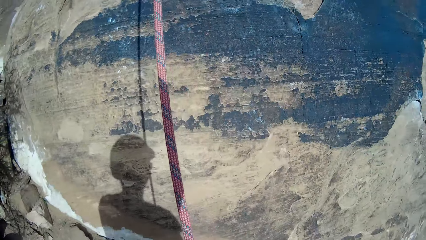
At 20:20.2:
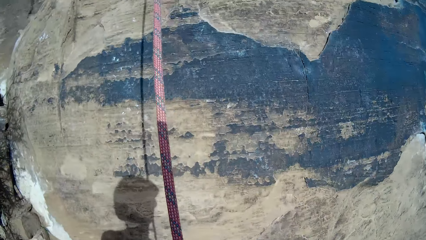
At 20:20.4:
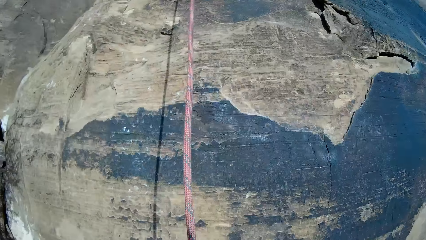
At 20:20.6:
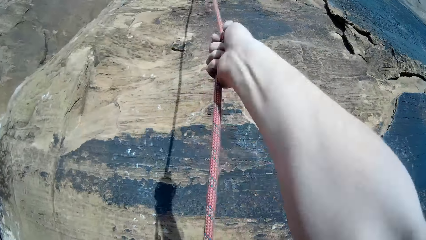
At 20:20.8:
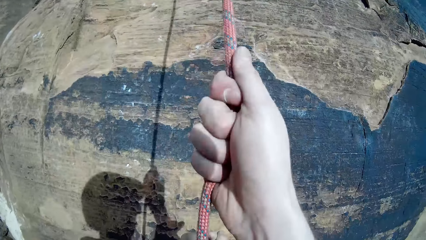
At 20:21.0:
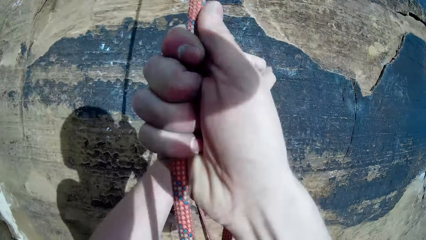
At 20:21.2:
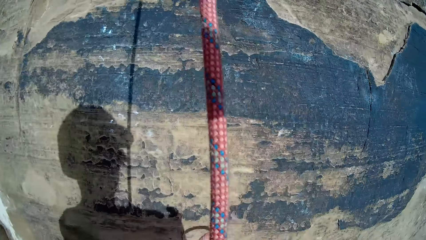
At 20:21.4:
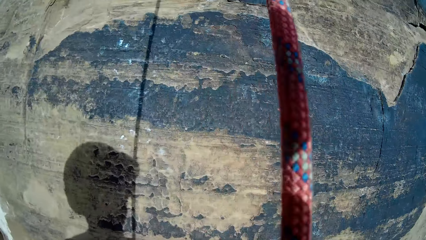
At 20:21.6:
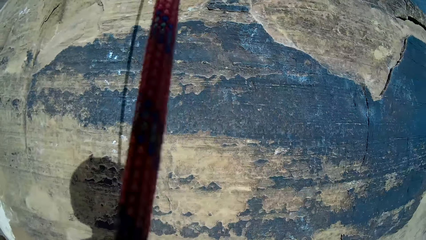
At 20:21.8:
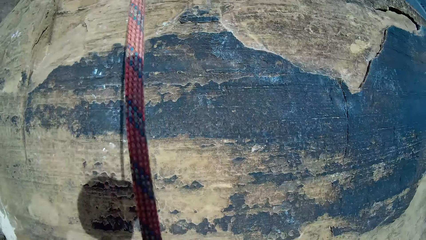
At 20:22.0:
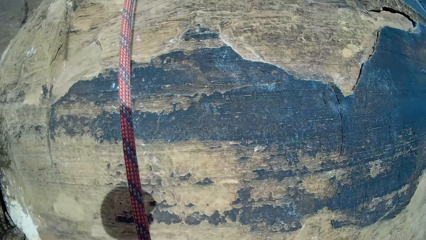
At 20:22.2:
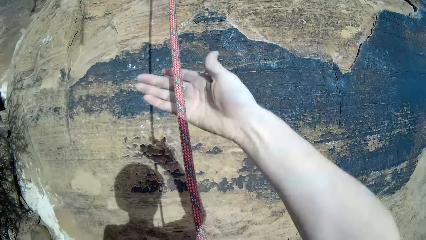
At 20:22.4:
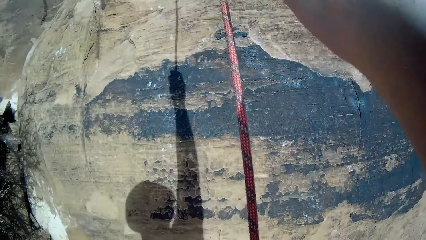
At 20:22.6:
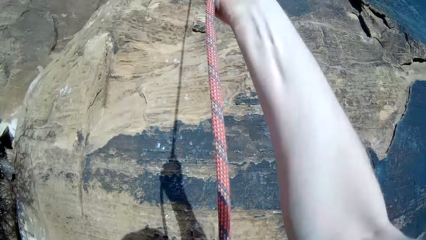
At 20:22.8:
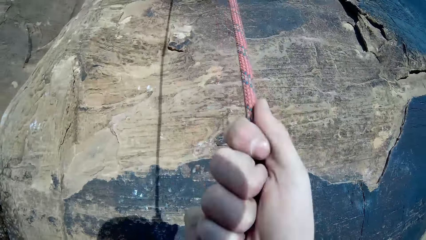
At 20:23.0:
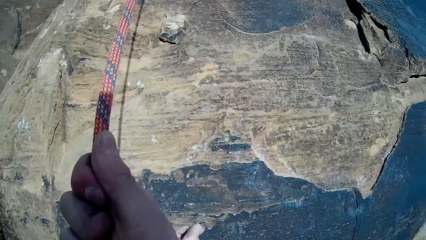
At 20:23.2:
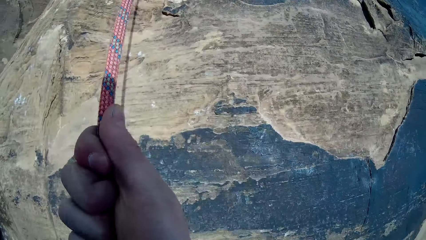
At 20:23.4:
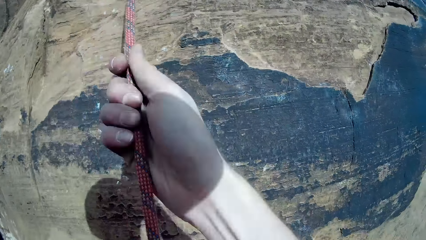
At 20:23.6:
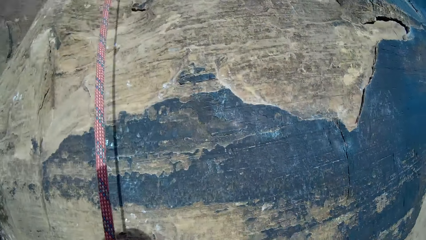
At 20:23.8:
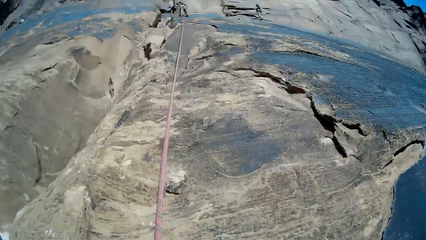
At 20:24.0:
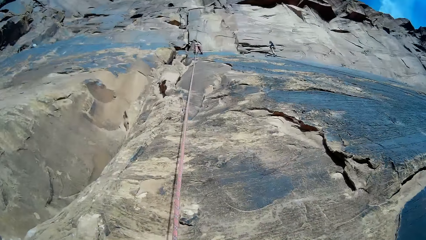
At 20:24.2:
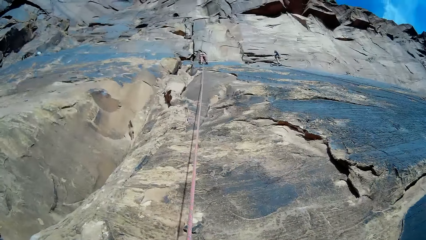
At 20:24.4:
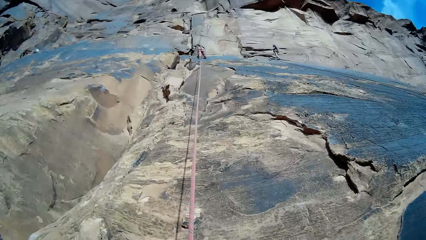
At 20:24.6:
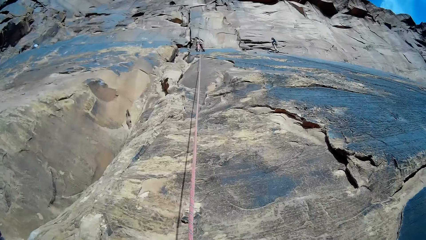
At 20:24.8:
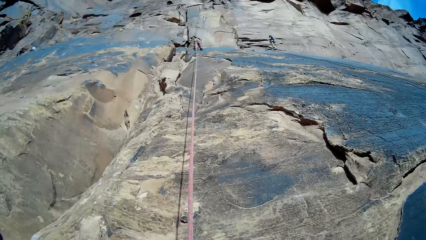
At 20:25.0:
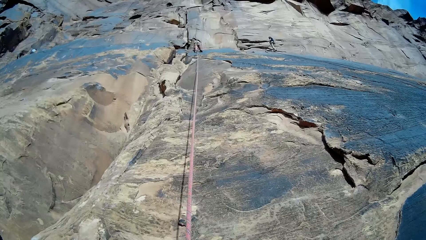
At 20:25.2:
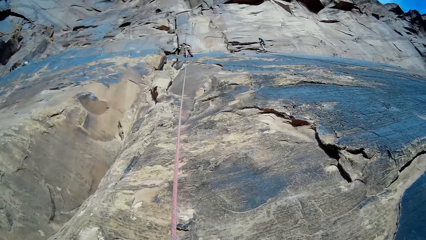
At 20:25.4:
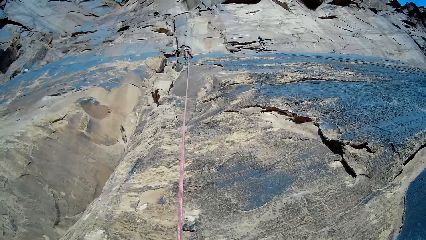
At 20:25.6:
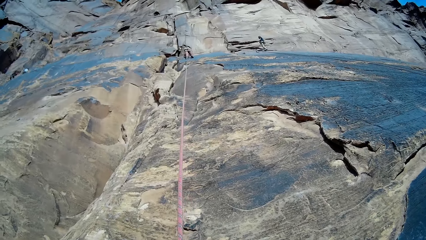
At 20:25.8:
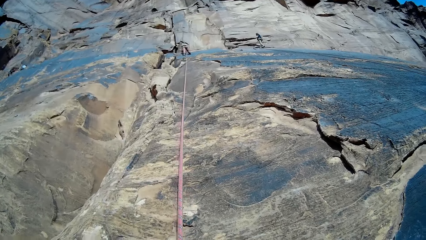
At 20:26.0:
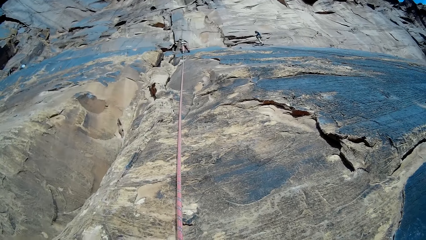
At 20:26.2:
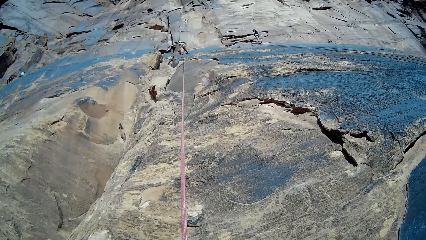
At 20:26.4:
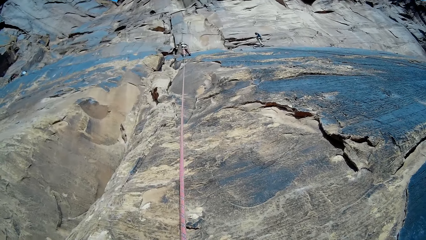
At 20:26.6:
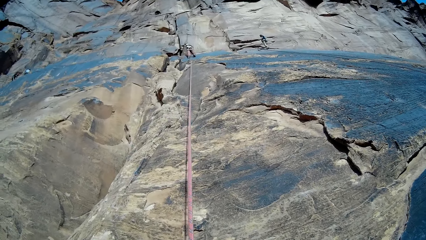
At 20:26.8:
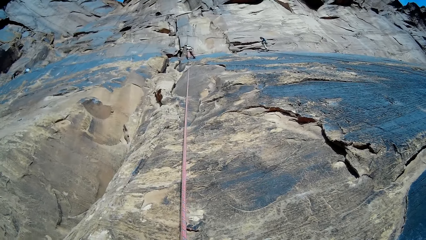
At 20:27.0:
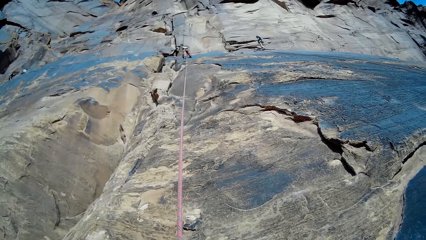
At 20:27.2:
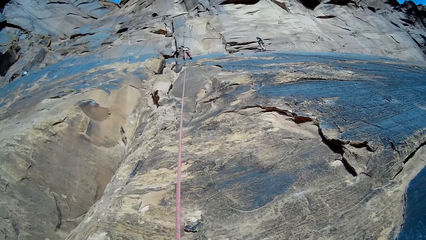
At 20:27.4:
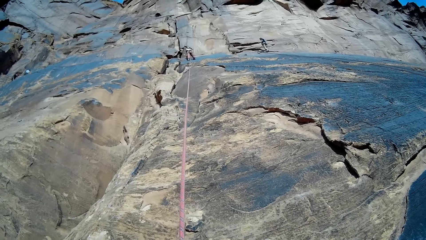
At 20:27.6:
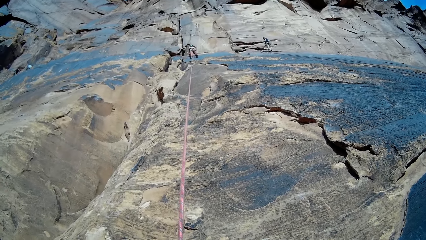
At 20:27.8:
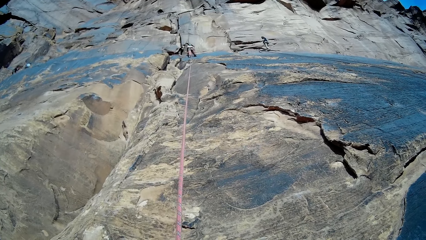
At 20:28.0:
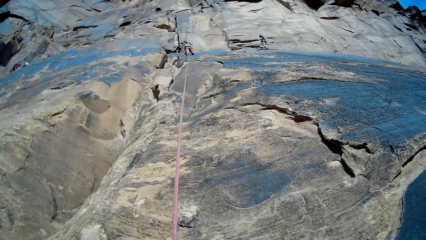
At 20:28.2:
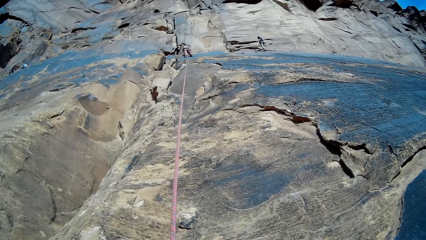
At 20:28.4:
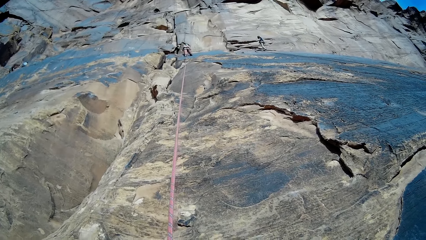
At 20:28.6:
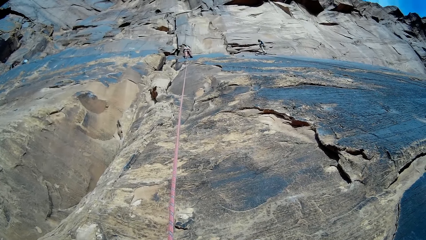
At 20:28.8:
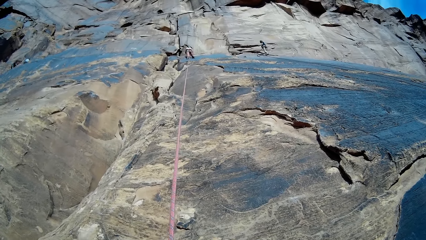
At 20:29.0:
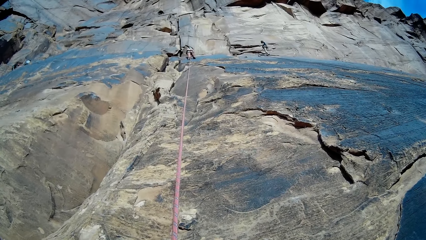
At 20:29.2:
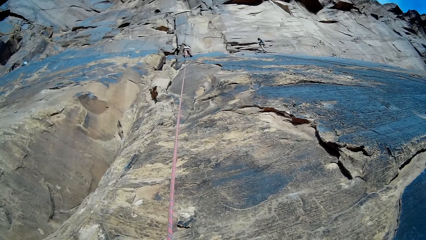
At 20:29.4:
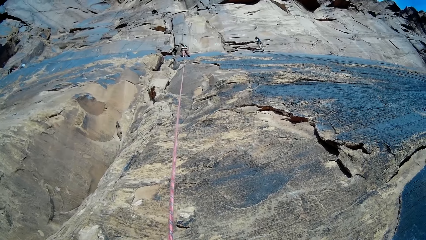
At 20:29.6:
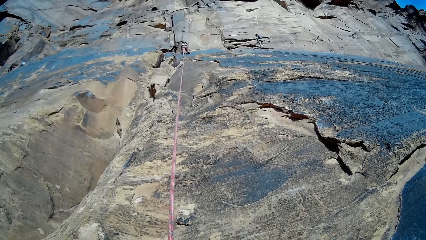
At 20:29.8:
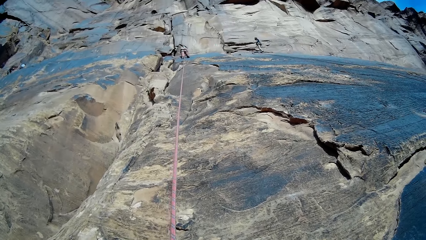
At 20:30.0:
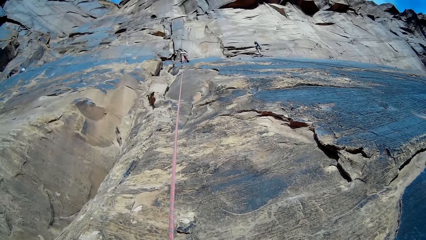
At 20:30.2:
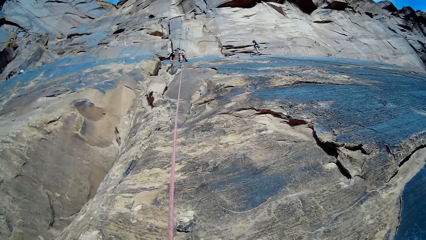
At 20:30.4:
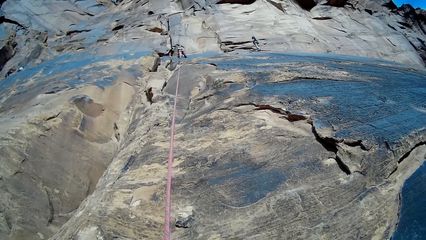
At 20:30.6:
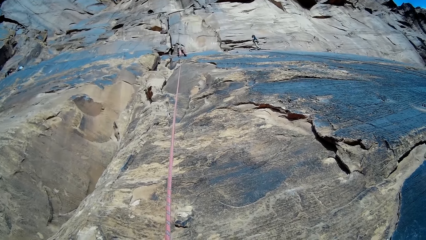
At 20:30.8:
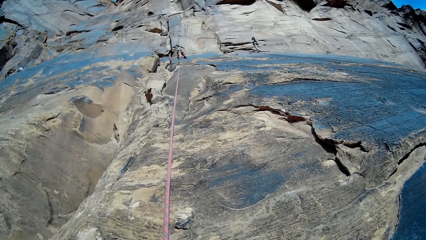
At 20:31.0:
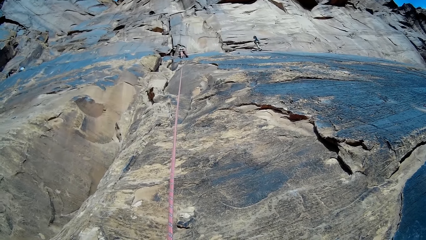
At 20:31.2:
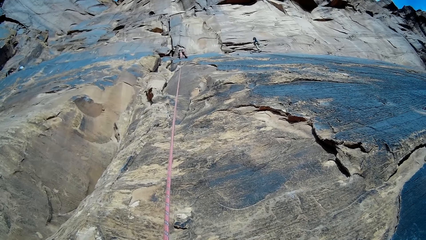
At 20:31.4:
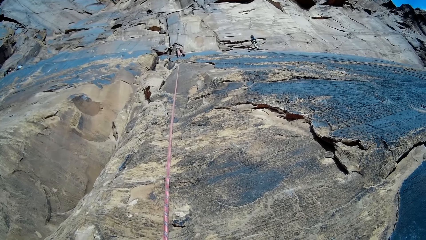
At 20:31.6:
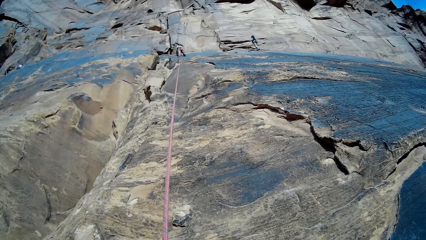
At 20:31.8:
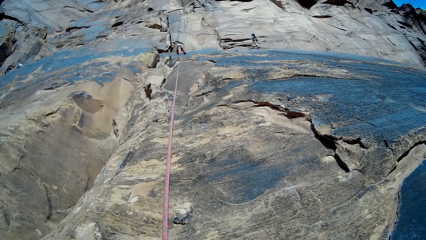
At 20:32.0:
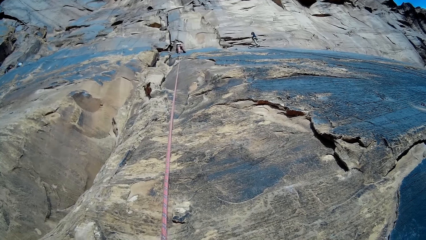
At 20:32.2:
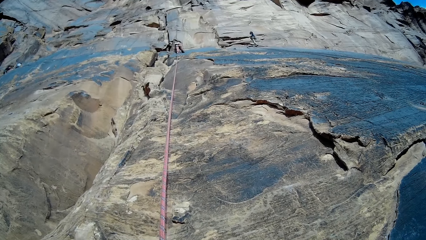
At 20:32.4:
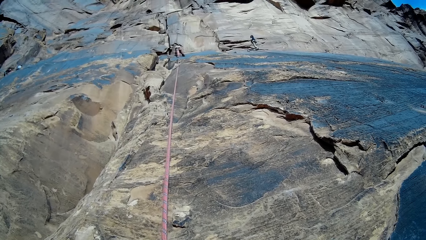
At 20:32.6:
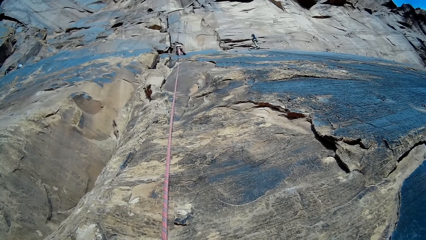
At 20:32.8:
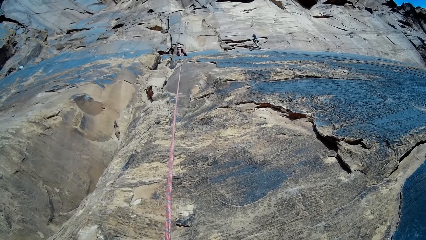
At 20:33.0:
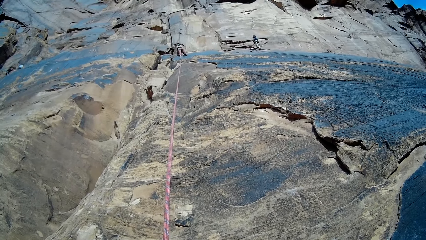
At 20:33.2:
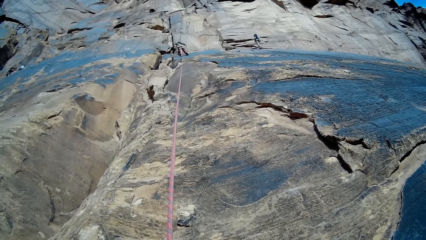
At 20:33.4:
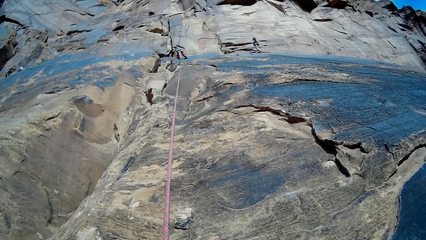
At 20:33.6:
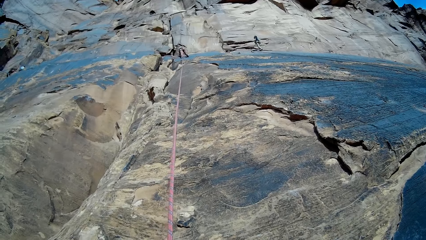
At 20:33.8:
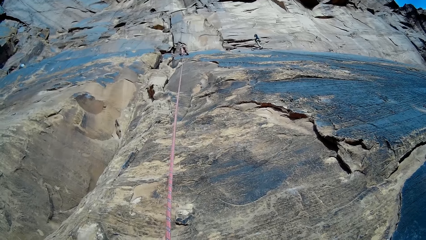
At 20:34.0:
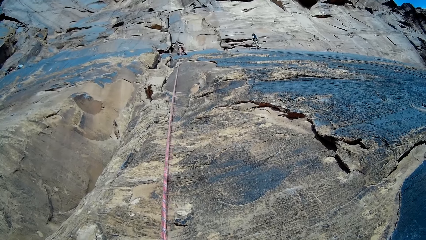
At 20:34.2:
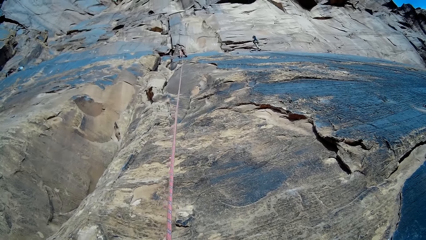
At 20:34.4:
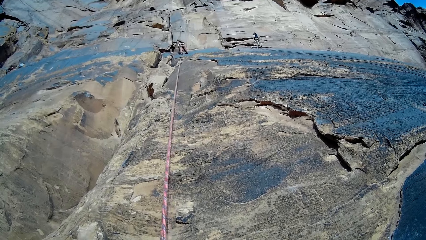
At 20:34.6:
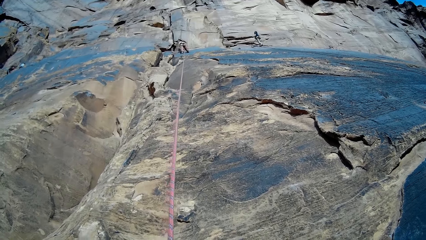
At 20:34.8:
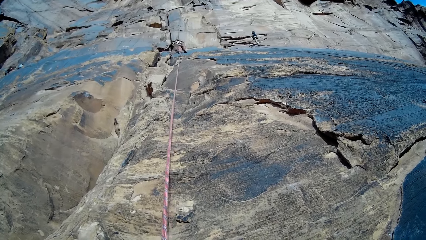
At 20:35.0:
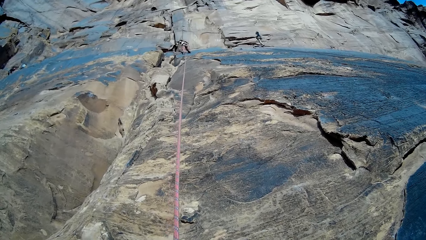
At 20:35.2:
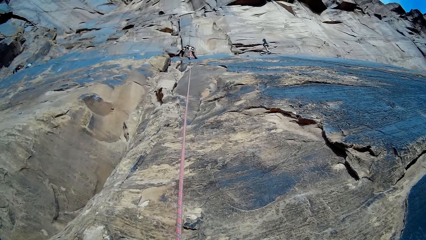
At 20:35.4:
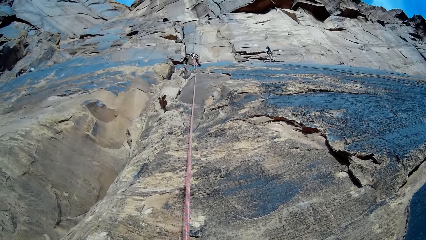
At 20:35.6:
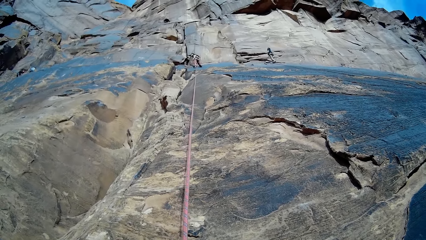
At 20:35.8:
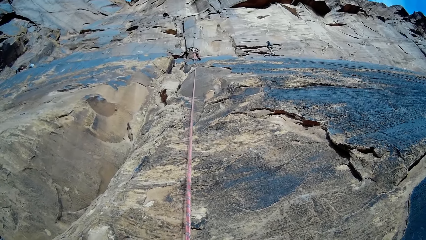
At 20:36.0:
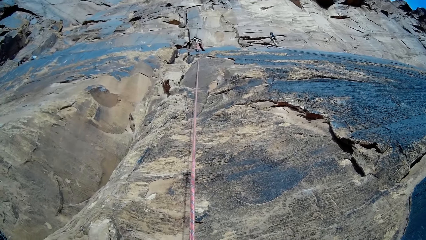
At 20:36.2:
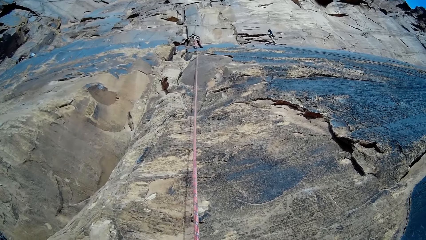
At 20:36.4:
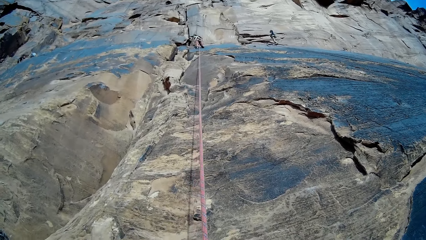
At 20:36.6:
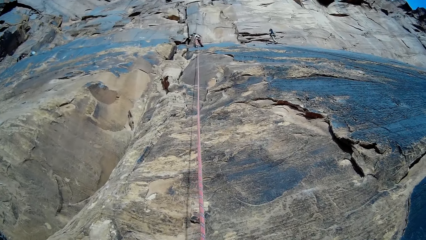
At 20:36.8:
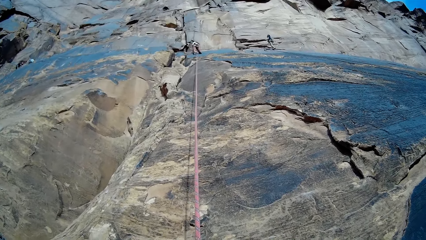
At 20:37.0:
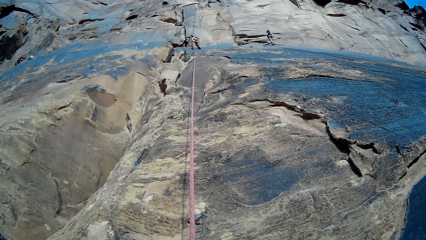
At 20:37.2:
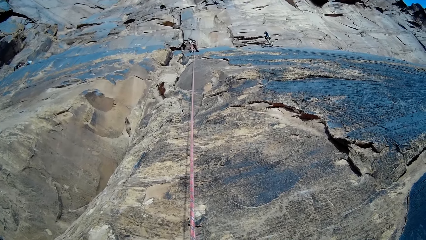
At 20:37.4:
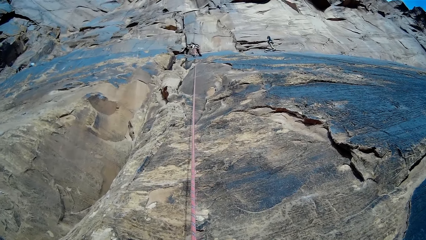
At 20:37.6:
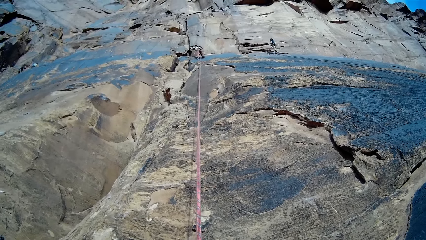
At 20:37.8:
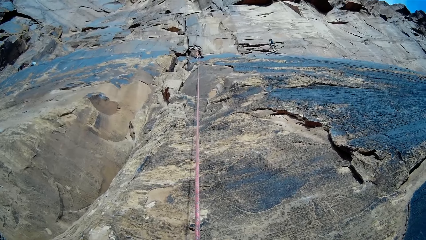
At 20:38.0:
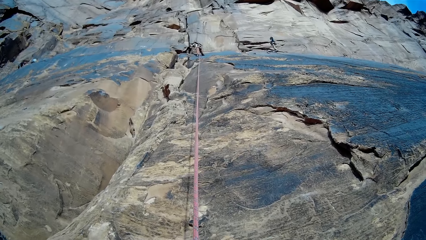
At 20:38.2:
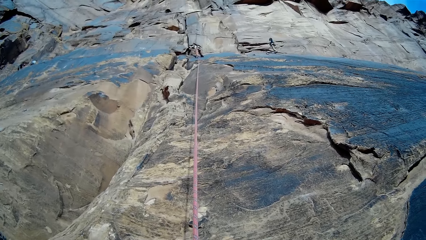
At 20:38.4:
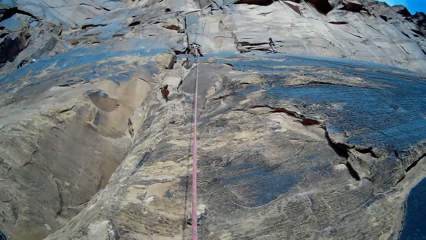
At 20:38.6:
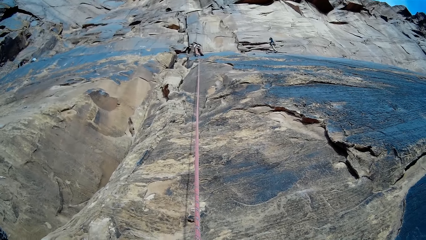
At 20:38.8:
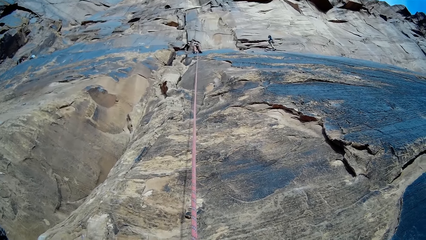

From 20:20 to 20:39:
A person stands. Another person stands. The first person looks at the camera wearer.
